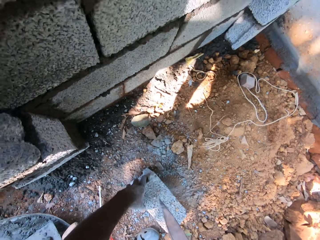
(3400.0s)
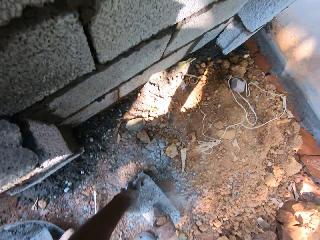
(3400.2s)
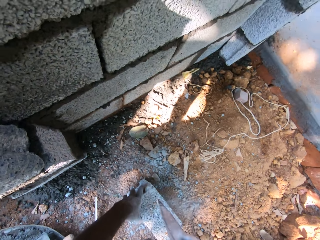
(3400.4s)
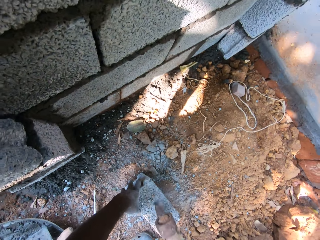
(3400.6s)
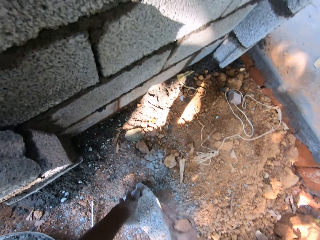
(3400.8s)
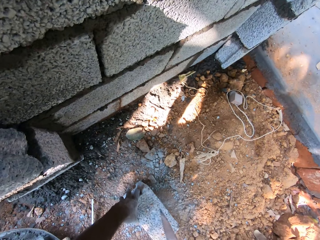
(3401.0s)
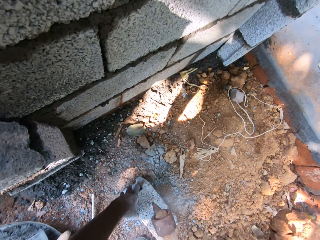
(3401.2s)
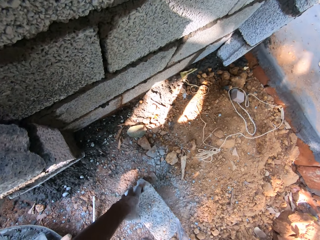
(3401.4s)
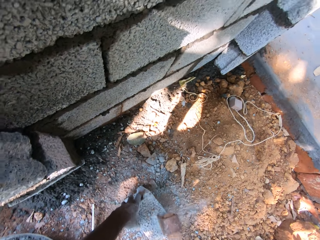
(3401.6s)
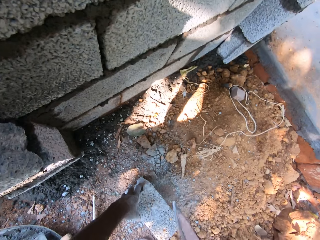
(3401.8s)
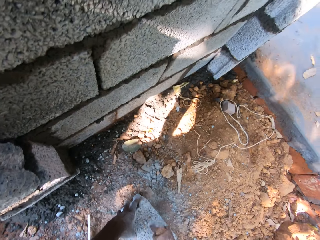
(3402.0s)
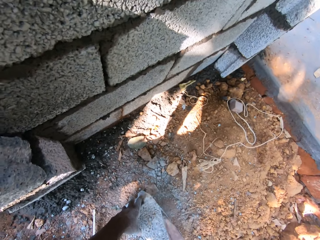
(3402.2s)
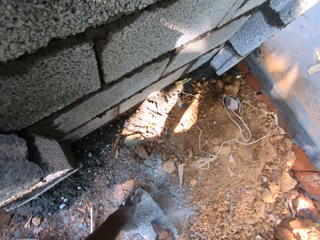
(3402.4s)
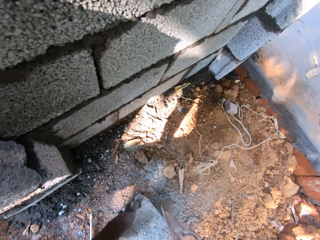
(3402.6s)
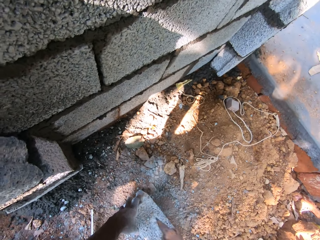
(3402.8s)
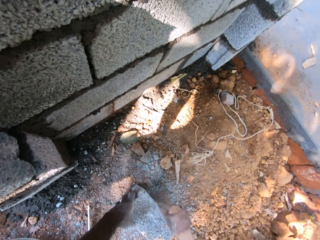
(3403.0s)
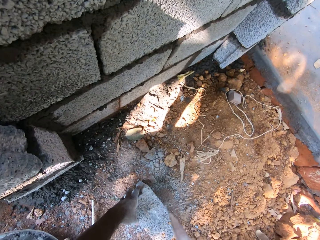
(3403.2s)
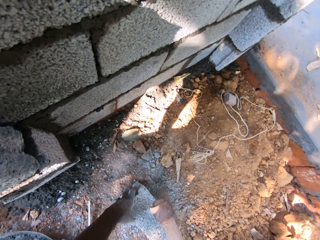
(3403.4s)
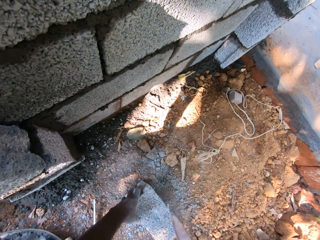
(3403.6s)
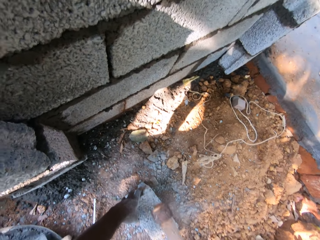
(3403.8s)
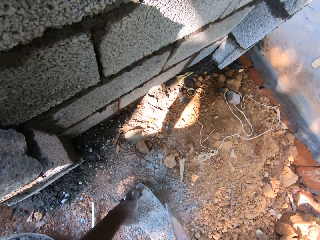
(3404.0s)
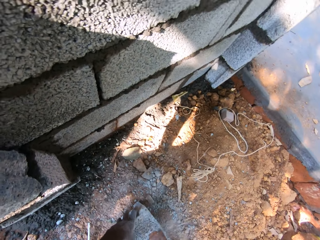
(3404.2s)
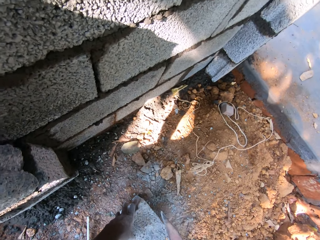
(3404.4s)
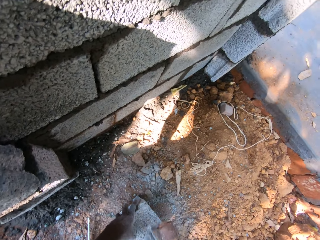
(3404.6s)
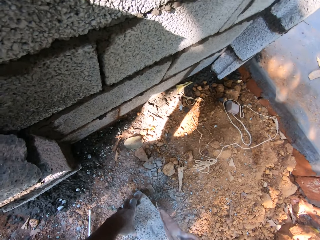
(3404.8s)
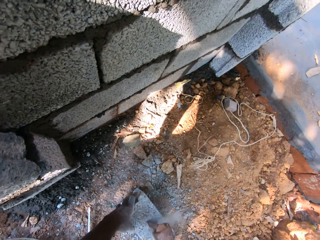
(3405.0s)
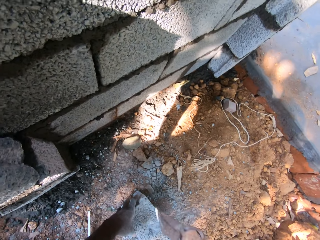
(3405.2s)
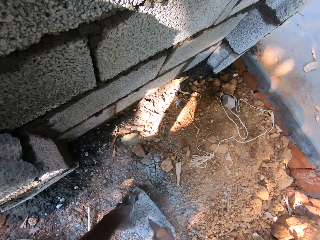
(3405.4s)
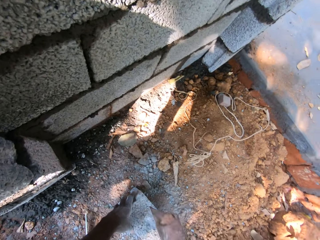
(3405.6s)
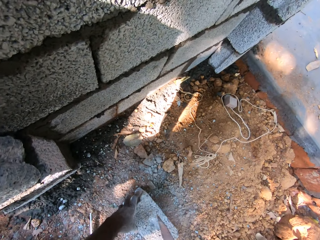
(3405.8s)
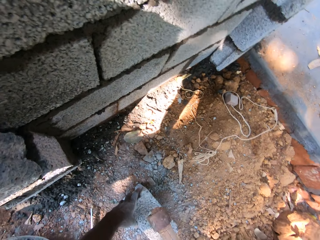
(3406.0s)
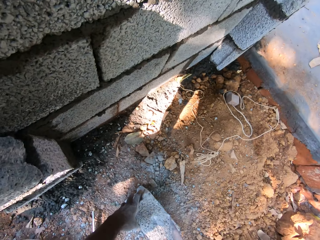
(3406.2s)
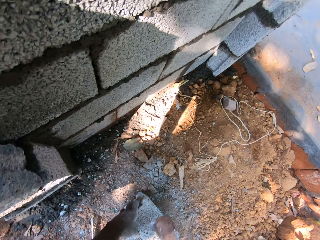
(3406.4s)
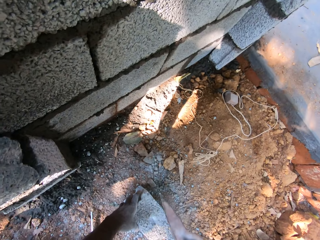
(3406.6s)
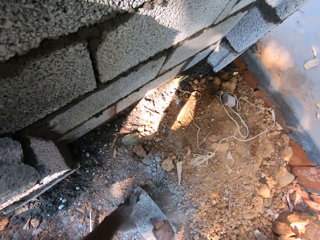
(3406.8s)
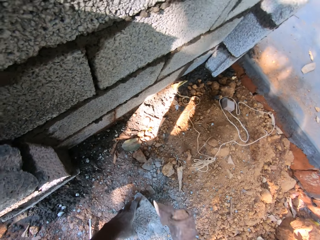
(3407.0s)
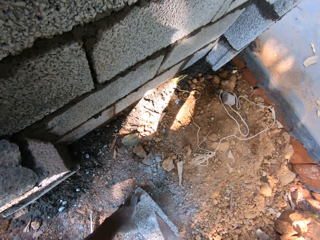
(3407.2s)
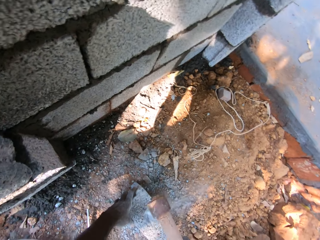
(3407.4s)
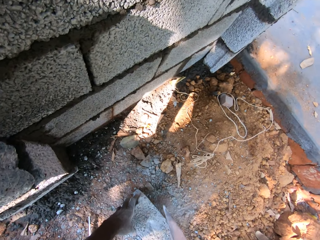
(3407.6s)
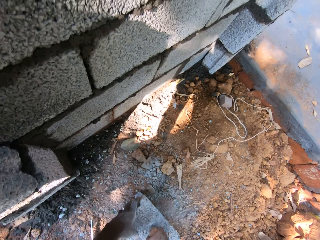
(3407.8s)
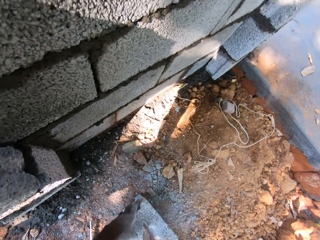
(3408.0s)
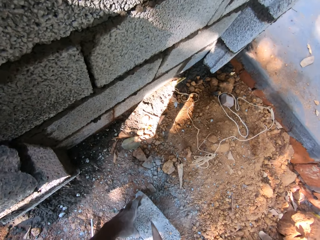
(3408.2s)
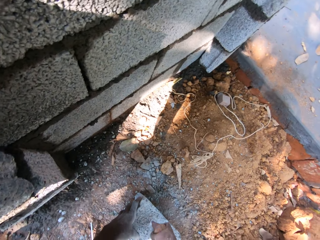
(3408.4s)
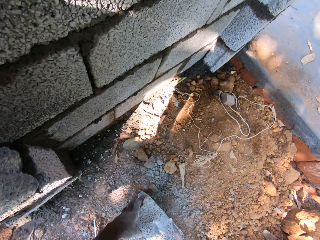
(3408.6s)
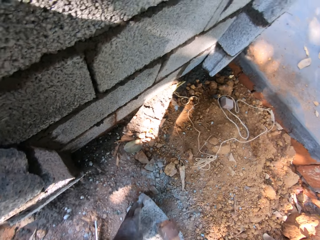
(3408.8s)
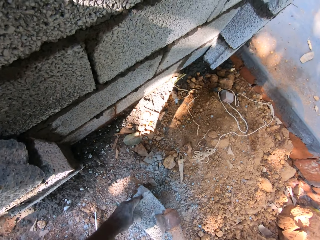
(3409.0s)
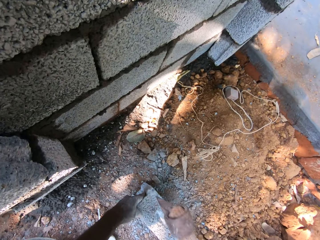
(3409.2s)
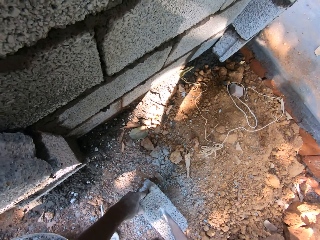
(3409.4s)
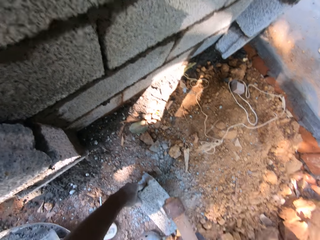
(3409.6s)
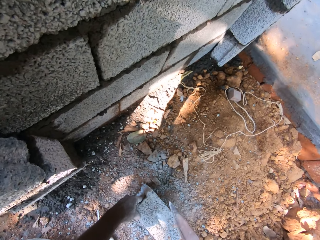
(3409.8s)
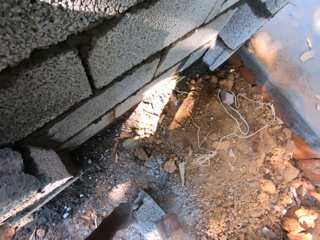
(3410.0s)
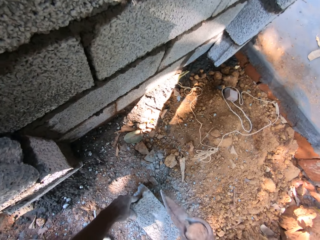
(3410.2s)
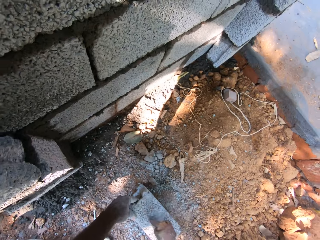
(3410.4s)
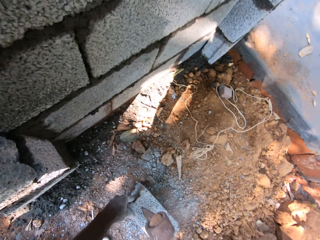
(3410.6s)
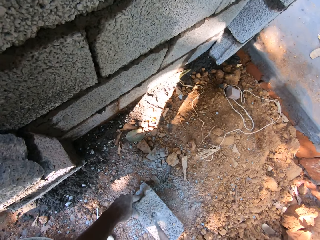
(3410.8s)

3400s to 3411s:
The camera wearer hits the cinder block or brick on the ground with the axe or mattock in his right hand. He breaks the brick with the mattock.

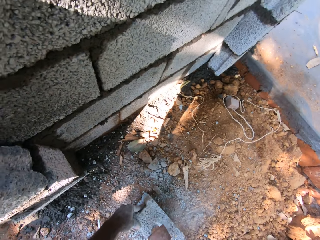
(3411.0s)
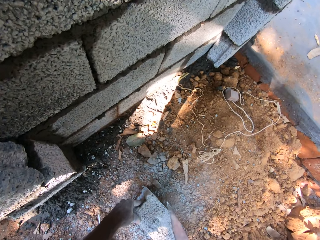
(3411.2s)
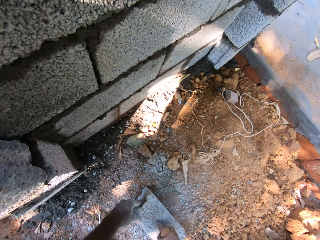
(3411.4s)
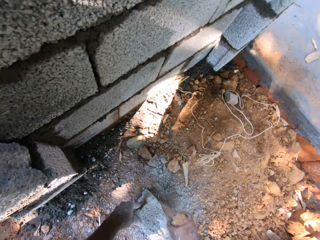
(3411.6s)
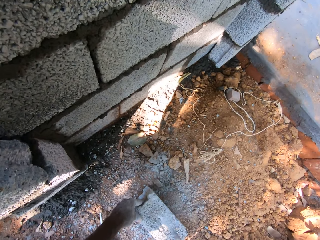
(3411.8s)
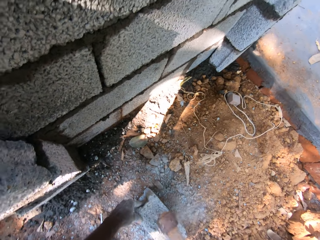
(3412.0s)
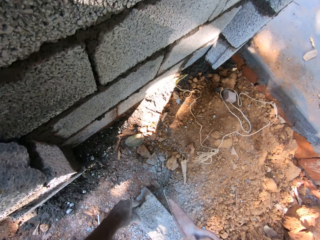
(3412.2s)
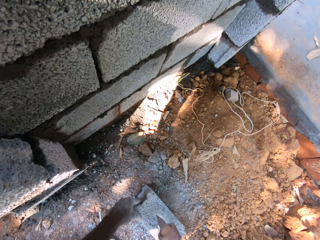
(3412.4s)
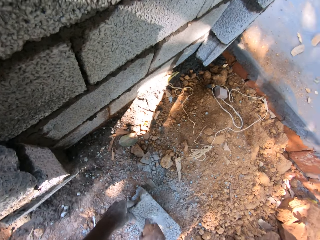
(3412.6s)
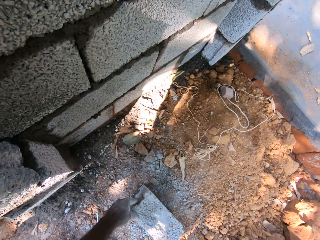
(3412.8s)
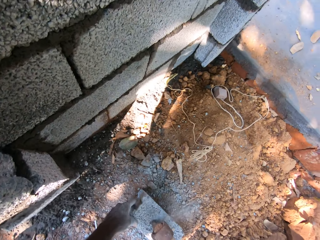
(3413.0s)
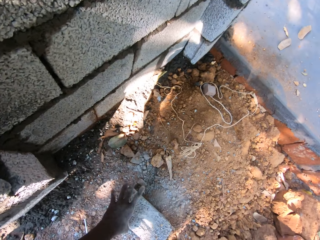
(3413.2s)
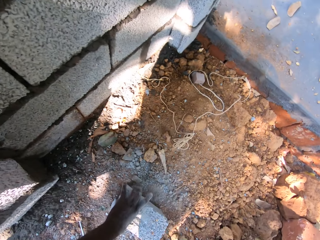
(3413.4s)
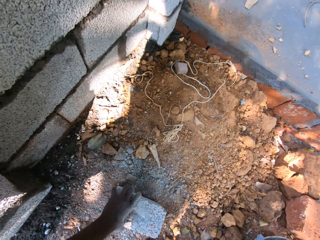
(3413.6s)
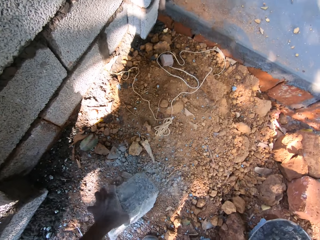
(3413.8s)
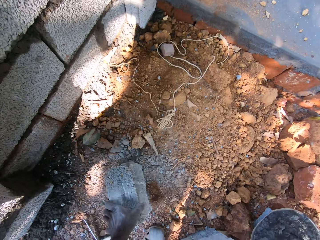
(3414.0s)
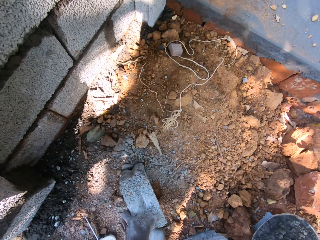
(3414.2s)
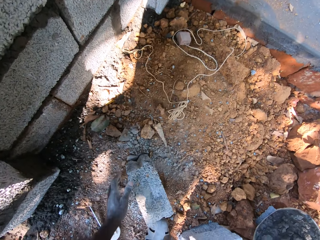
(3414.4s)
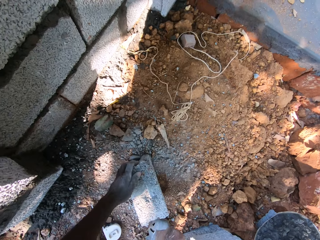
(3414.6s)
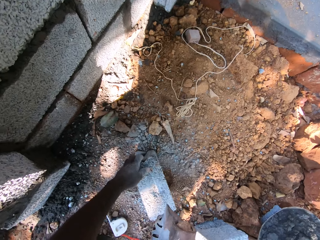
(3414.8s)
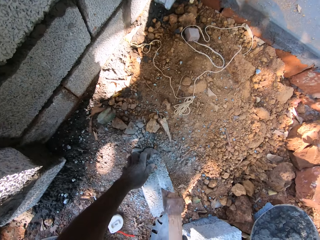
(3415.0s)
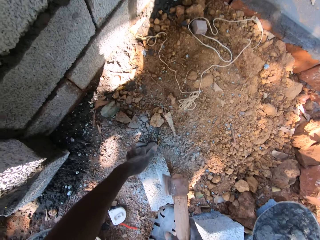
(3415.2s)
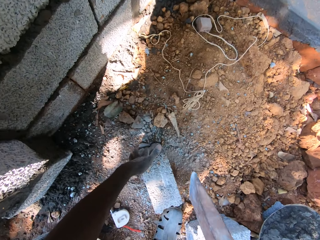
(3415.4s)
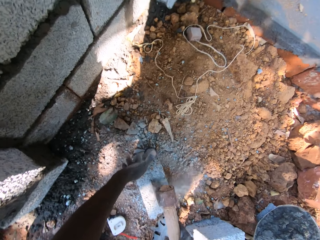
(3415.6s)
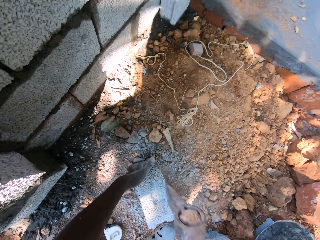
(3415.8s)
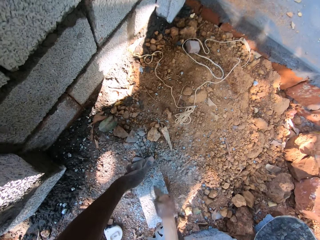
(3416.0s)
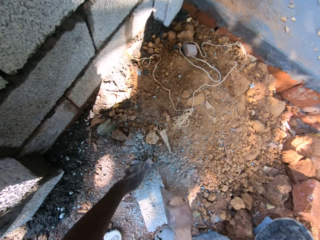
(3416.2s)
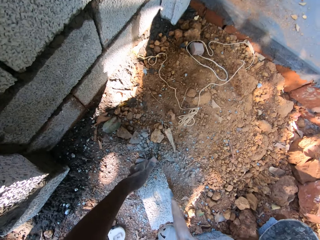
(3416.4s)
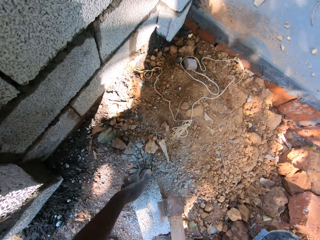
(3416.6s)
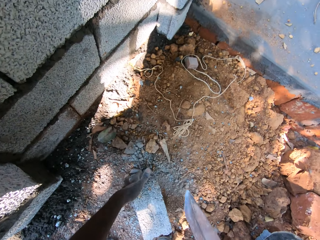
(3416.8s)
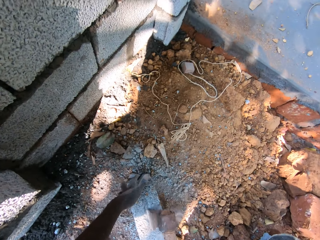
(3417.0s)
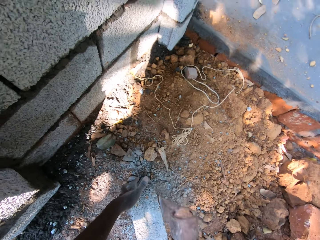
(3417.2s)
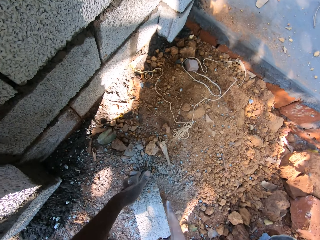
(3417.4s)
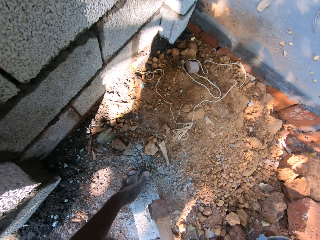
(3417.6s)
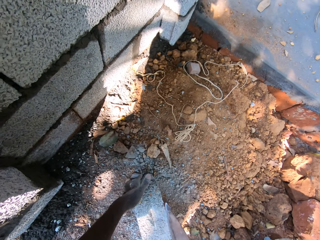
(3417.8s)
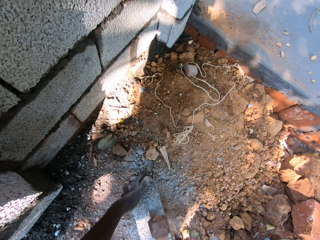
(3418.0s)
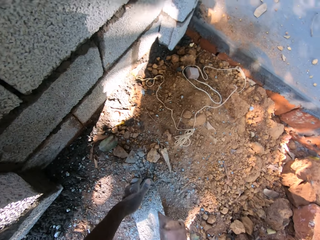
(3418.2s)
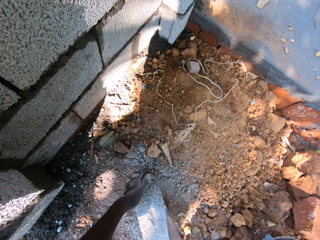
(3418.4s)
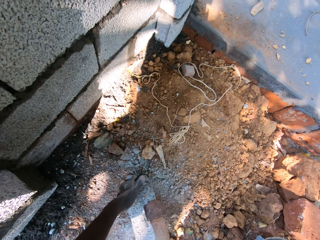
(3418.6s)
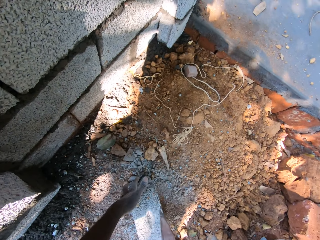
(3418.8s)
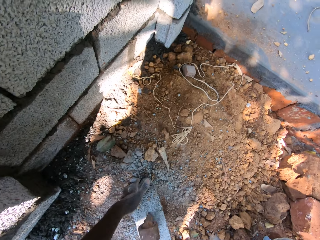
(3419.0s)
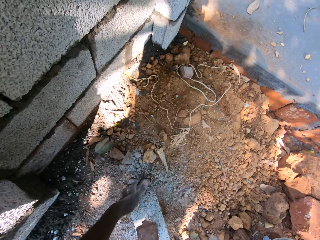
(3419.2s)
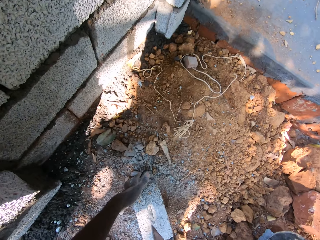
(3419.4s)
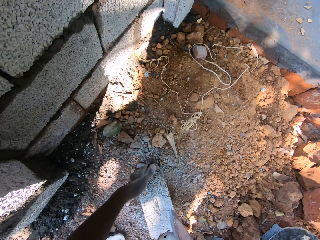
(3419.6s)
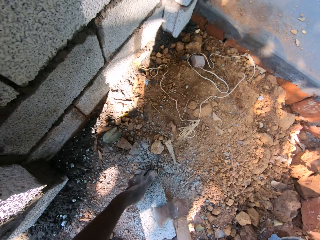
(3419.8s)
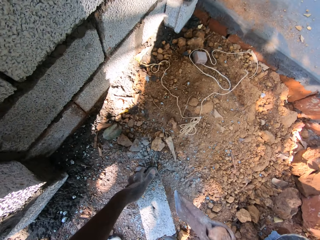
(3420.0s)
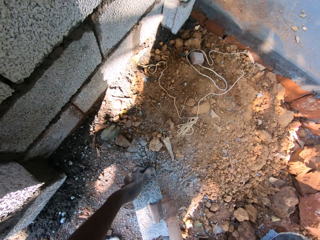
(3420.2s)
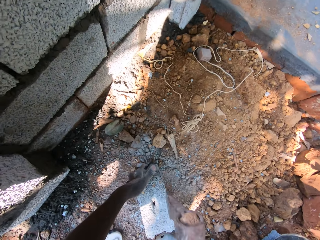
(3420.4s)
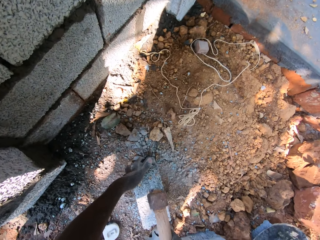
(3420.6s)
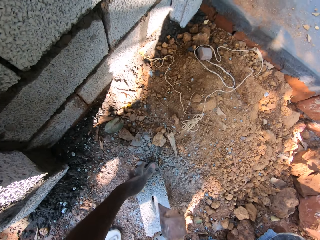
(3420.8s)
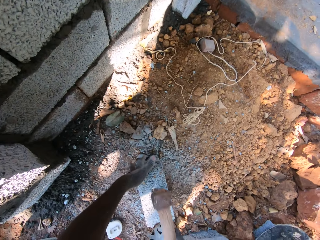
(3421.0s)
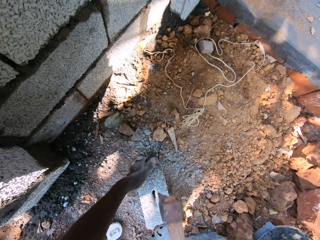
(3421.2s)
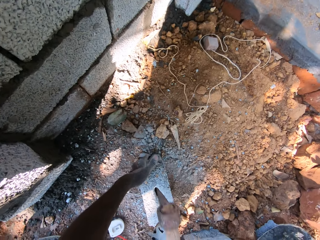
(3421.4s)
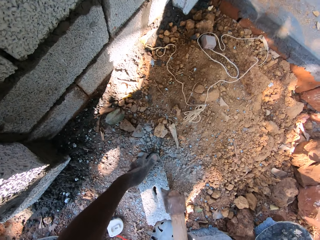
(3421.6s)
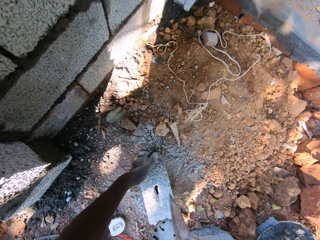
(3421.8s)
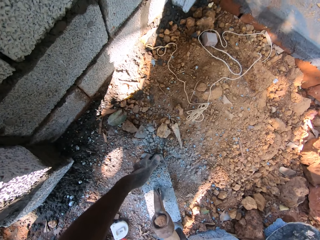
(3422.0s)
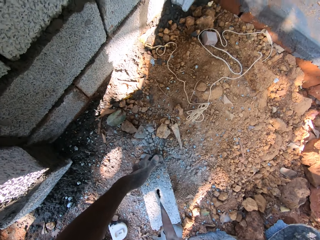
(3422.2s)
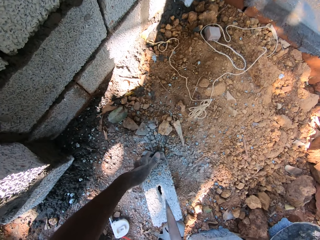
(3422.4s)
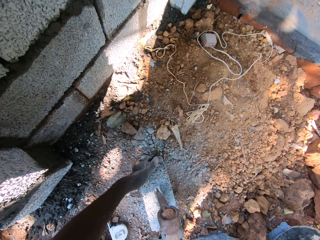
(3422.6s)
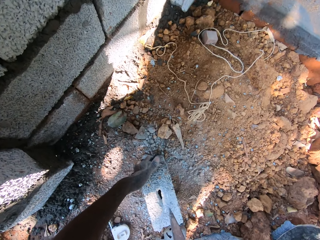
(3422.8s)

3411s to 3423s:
The camera wearer turns the cinder block or brick around on the ground with his left hand. He hits the cinder block on the ground with the axe or mattock in his right hand. He breaks the brick with the mattock.
